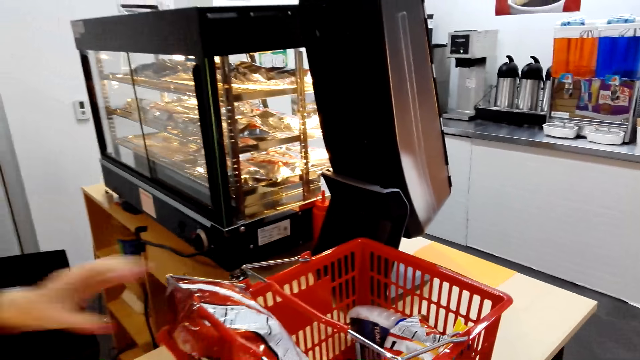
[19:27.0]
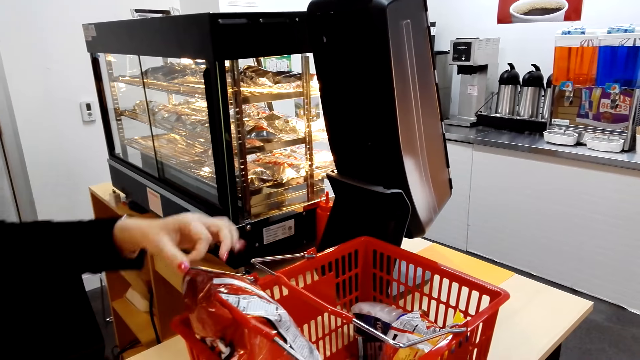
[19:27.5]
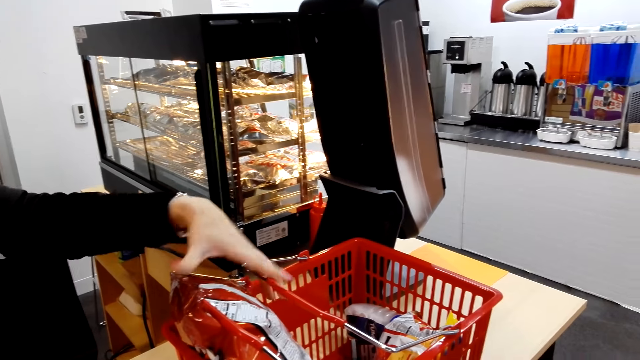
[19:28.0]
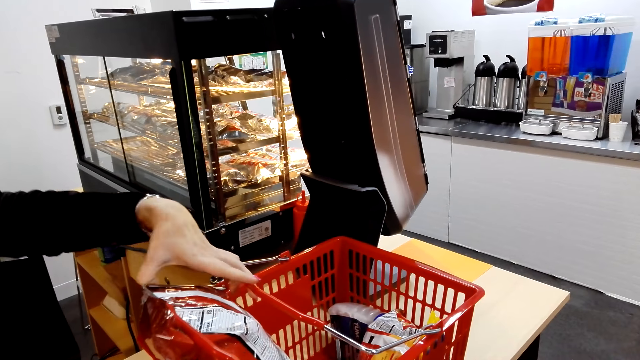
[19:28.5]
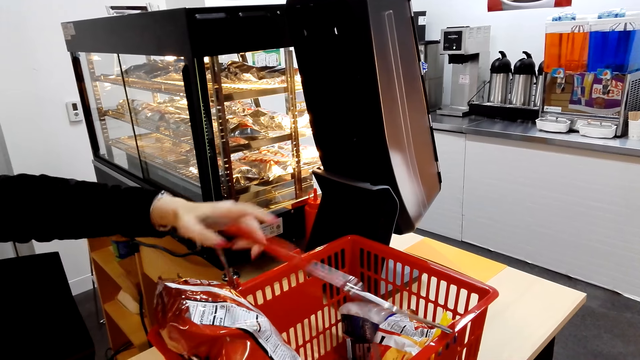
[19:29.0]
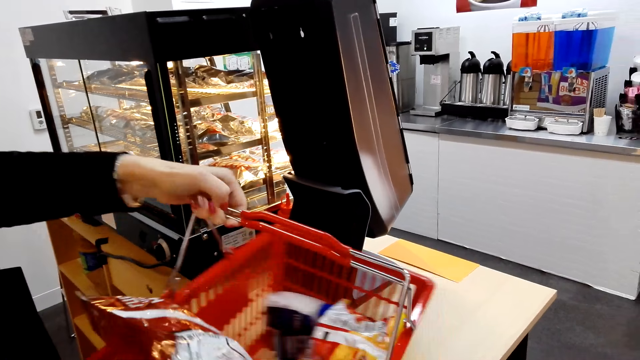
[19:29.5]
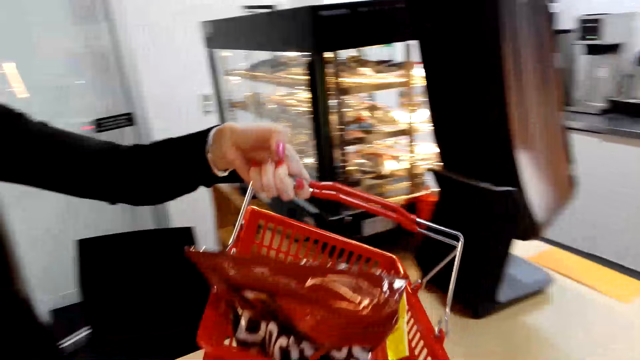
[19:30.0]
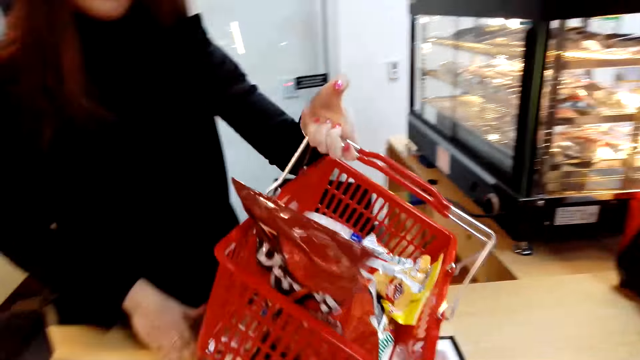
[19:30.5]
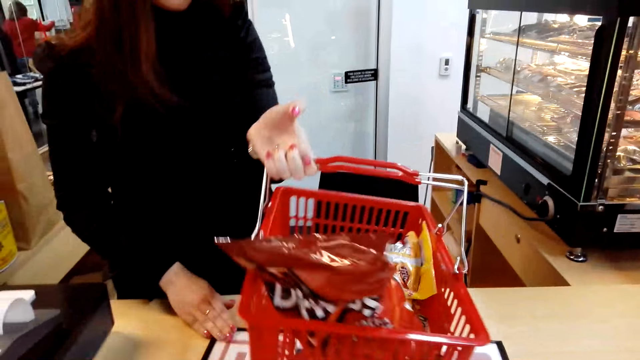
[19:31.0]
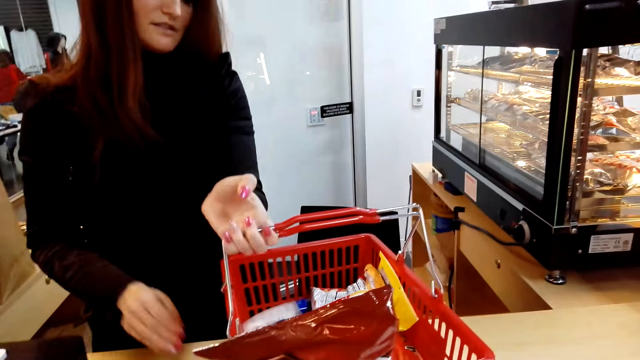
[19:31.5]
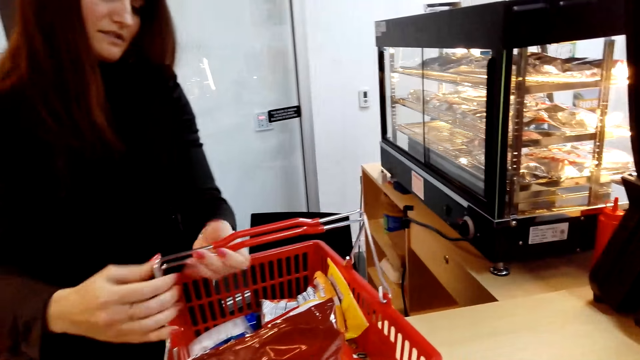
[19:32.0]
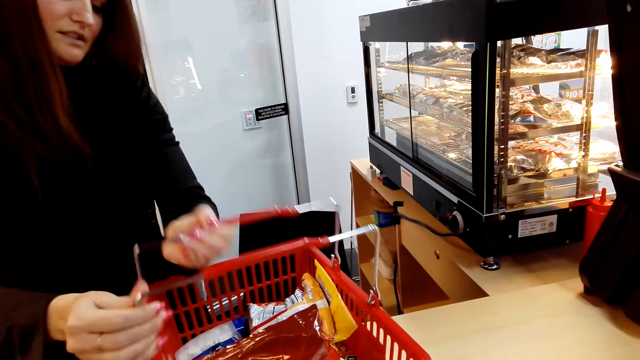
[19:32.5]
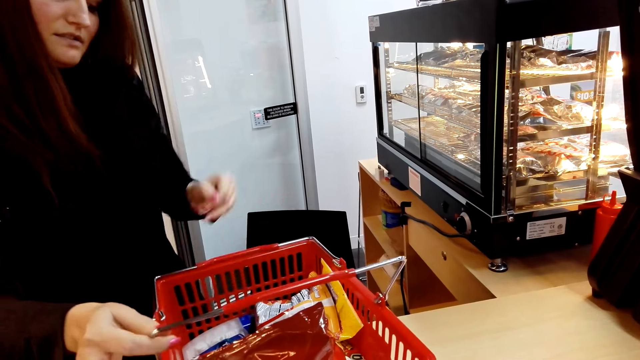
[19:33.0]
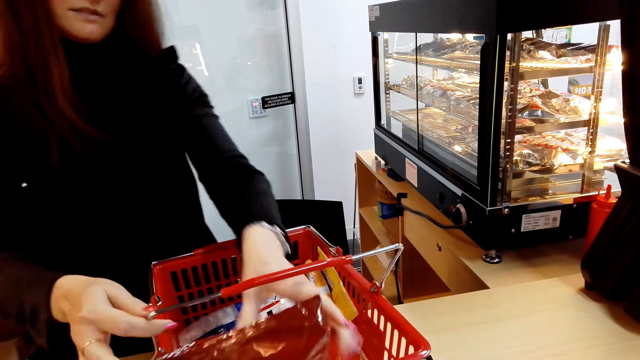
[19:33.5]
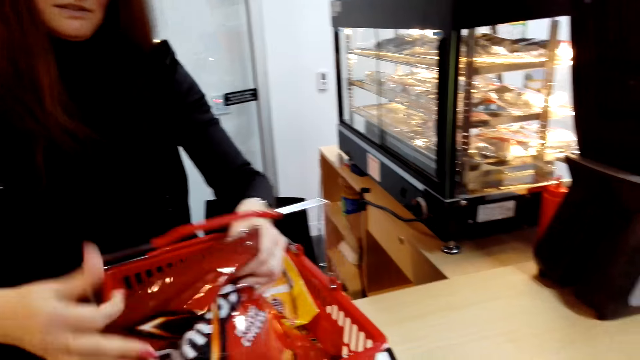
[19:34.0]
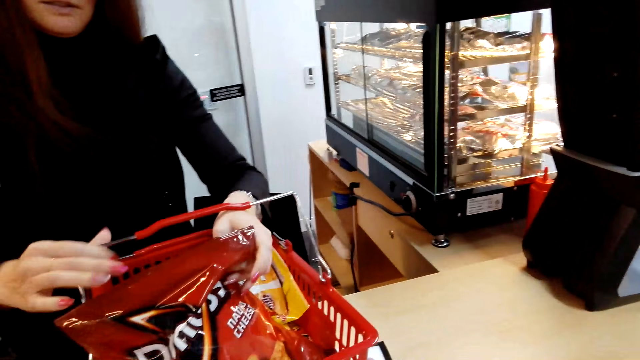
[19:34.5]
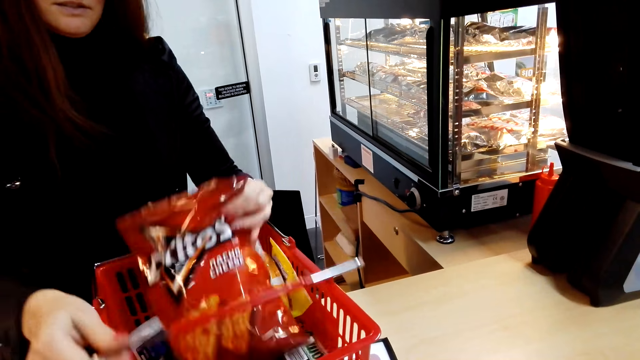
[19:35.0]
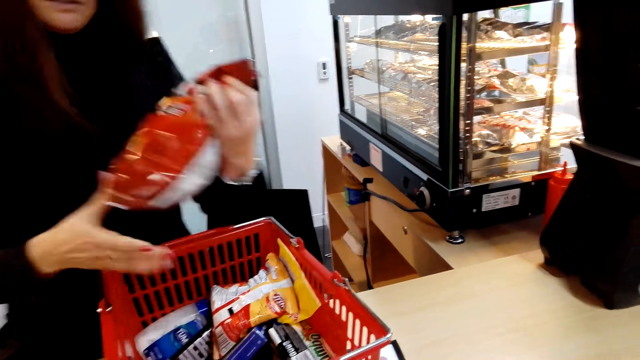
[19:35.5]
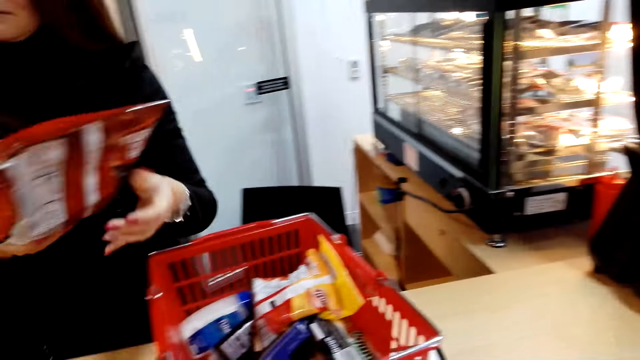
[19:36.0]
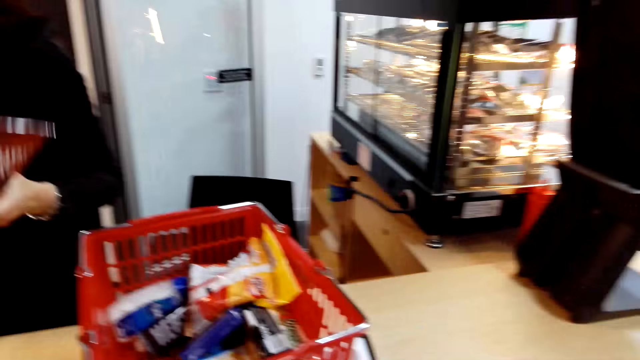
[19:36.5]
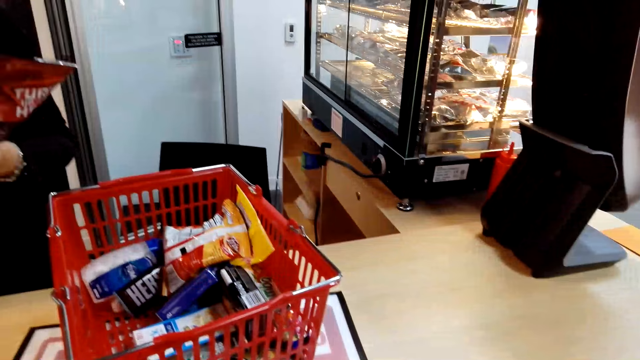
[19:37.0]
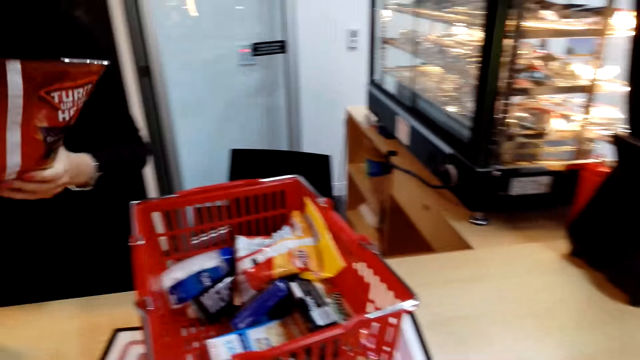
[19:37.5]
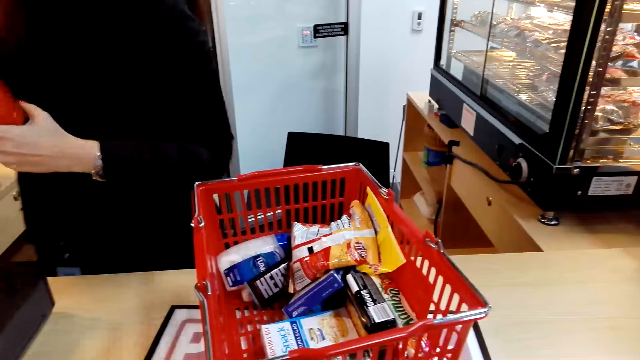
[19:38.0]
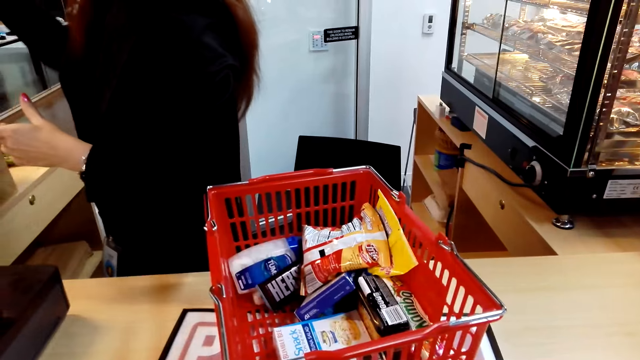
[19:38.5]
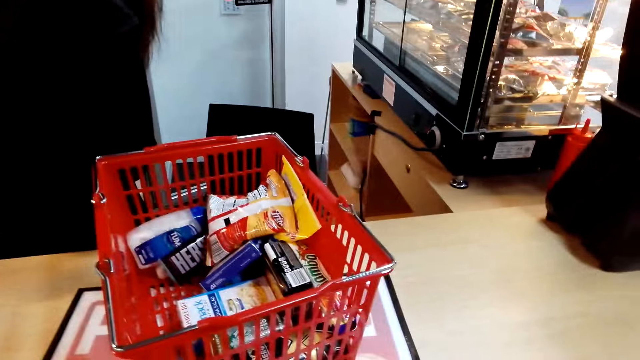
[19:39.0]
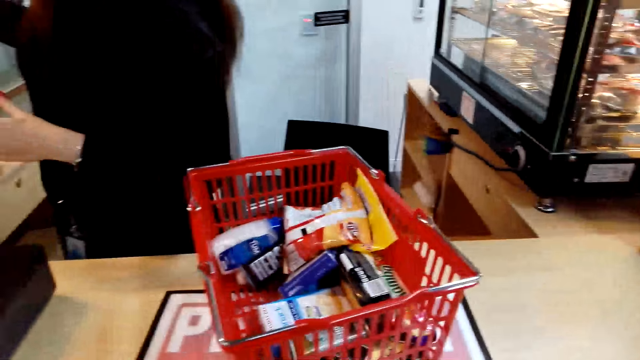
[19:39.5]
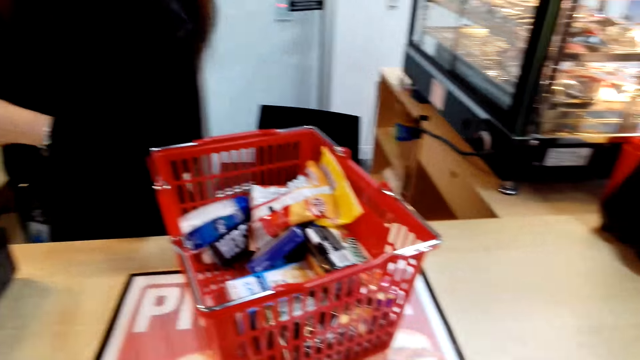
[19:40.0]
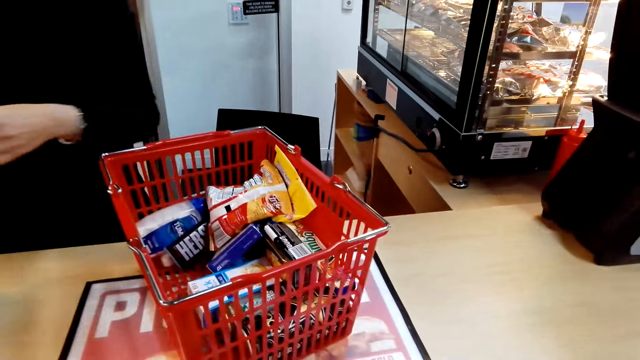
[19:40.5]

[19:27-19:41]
The lady touches Doritos, moves the shopping basket on the counter, and moves the handle. She picks up the Doritos, unhands the handle, adjusts the Doritos in the hand, and operates the cash register machine. She passes the Doritos to the right hand and puts the Doritos in the paper bag.

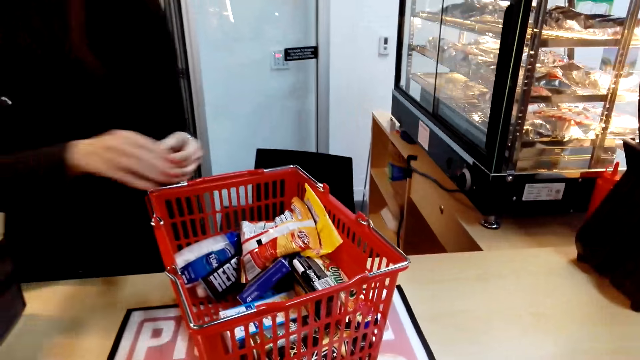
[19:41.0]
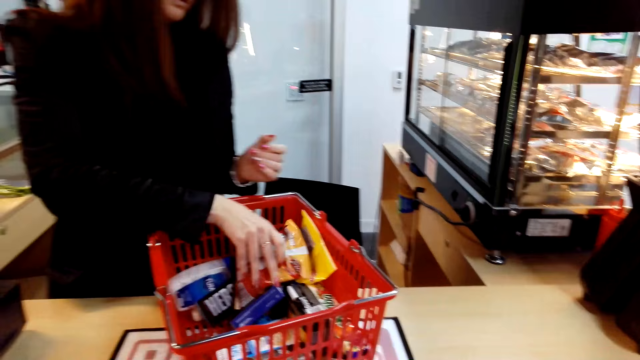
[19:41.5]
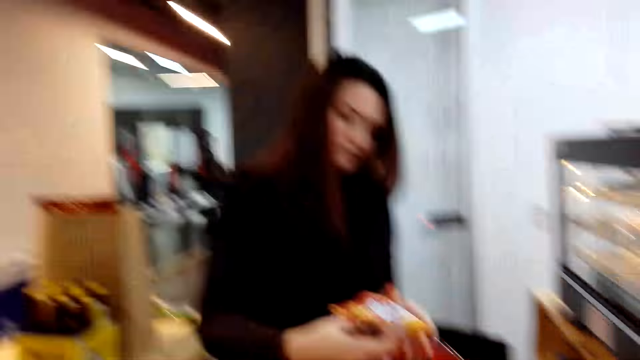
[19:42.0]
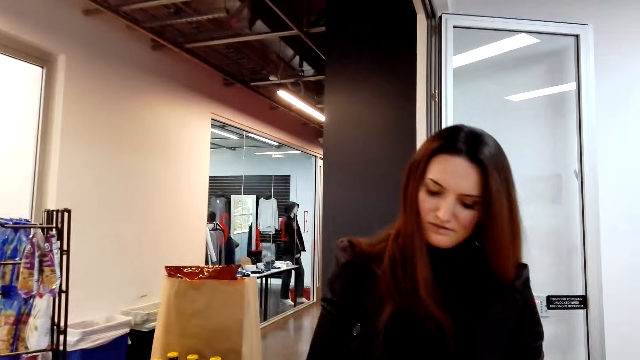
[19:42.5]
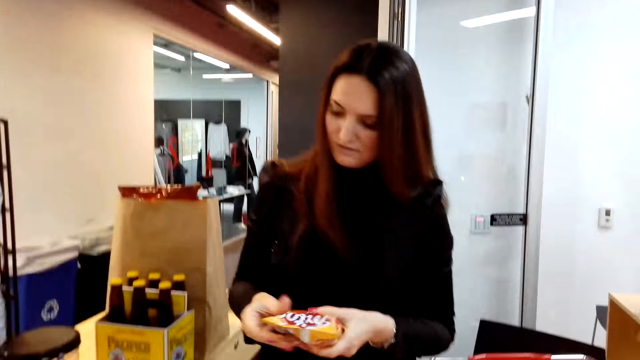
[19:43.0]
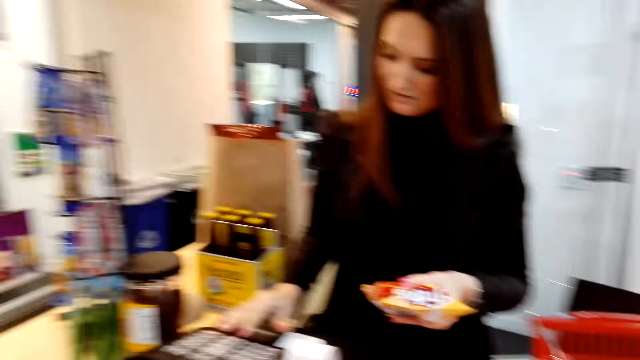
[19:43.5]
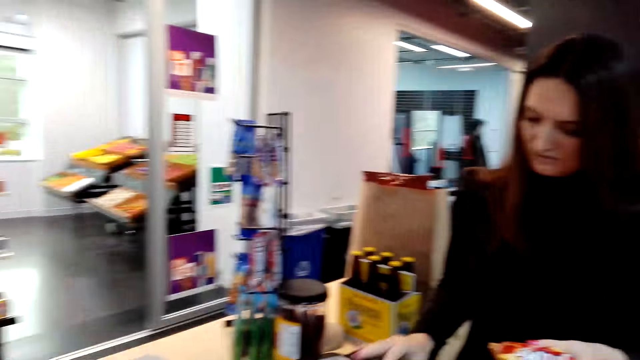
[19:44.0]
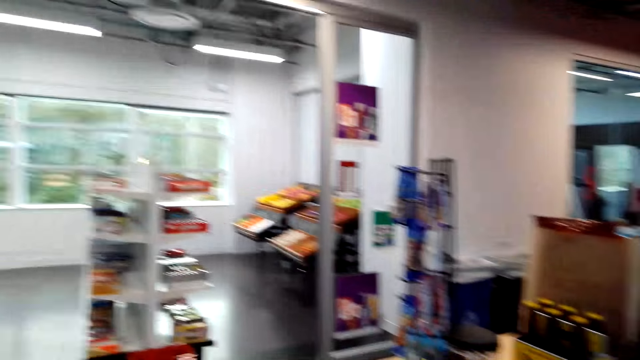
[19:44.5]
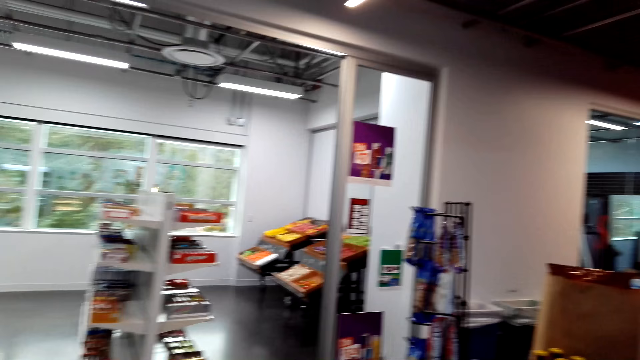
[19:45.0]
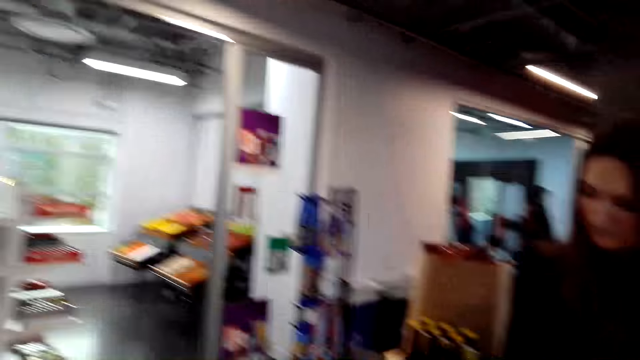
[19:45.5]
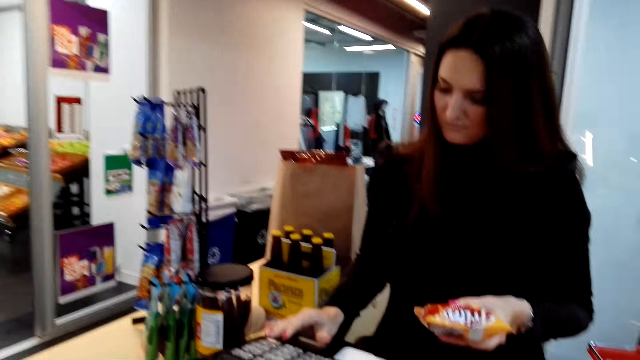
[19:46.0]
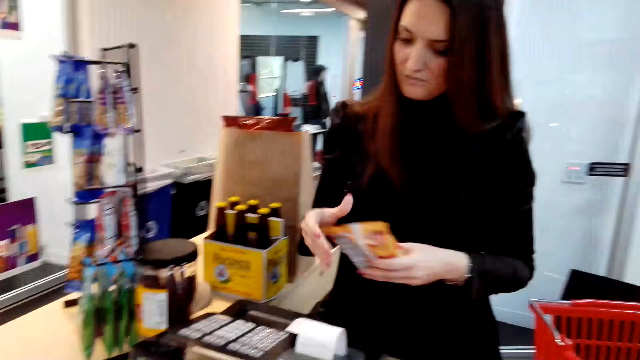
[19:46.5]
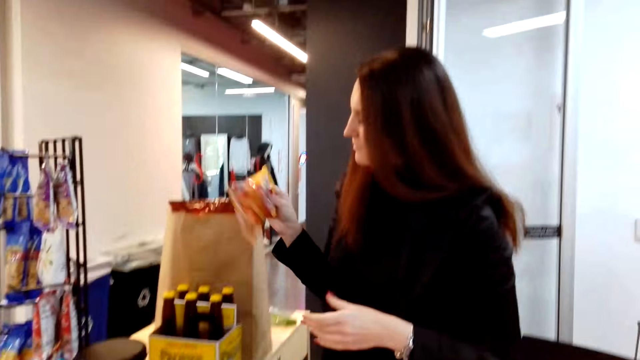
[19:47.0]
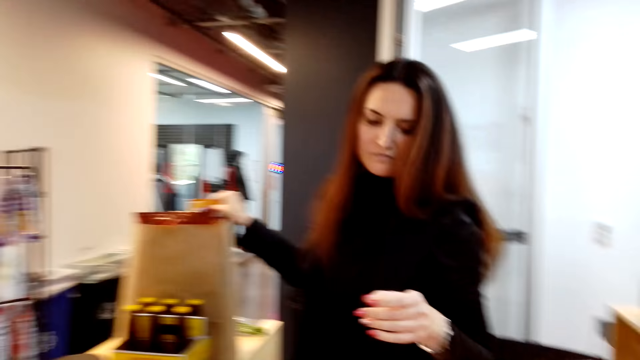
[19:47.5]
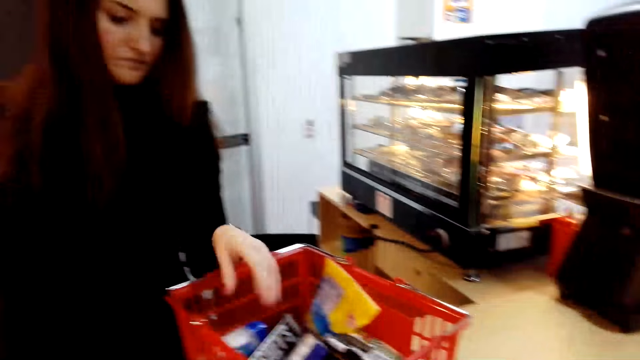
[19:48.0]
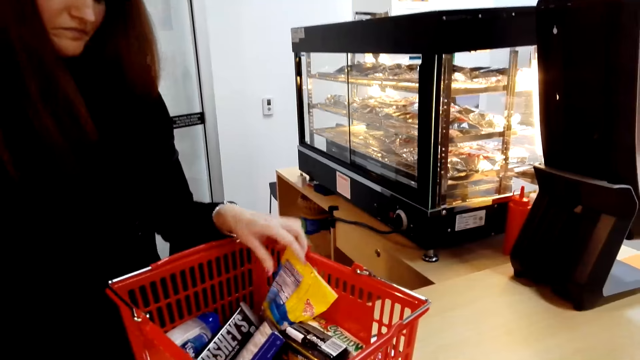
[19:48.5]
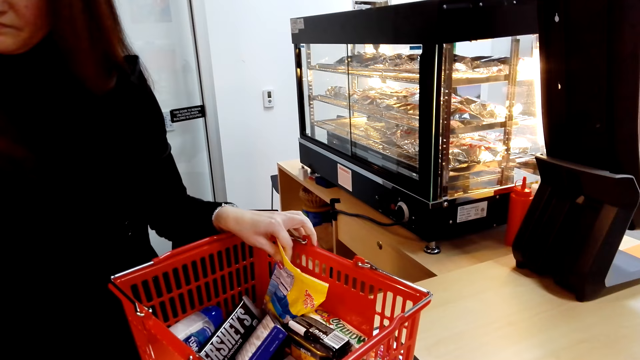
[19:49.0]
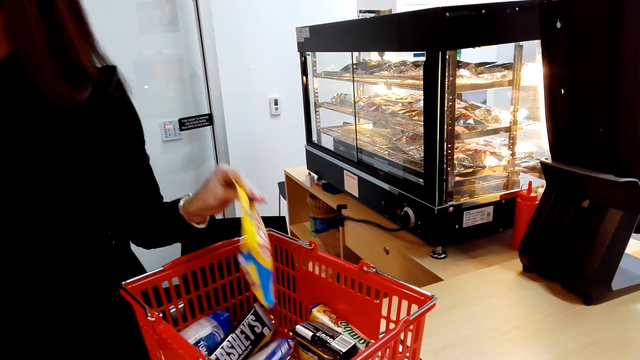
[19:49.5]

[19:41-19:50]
A lady picks Fritos and adjusts the Fritos in the hand. The camera wearer looks at the lady. The lady operates the cash register machine. The camera wearer looks around. The lady passes the Fritos to the right hand. The camera wearer looks at the lady. The lady puts the Fritos in the paper bag and picks Swedish fish. The camera wearer looks in the shopping basket.
